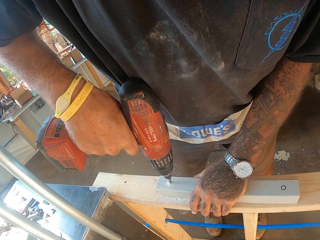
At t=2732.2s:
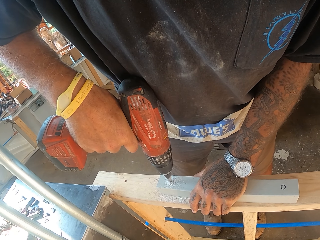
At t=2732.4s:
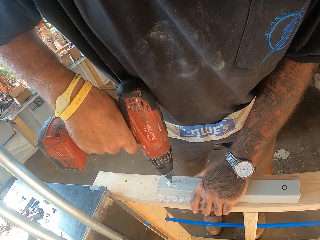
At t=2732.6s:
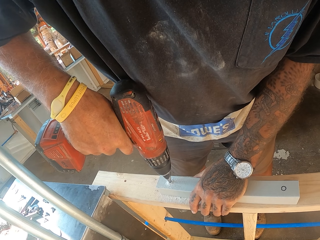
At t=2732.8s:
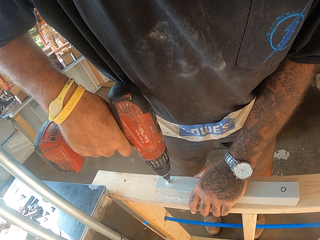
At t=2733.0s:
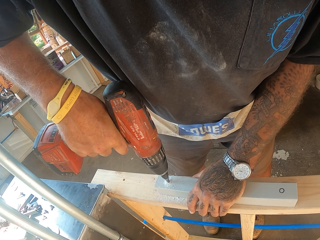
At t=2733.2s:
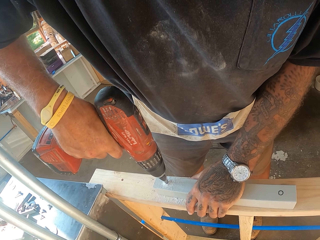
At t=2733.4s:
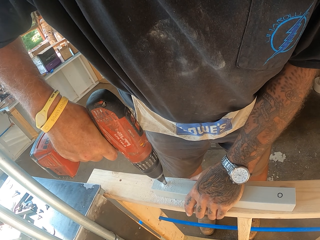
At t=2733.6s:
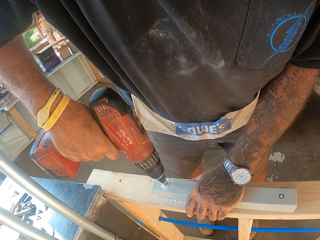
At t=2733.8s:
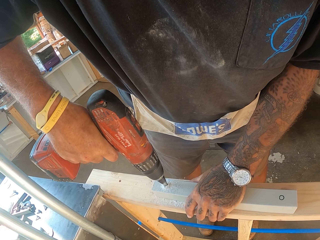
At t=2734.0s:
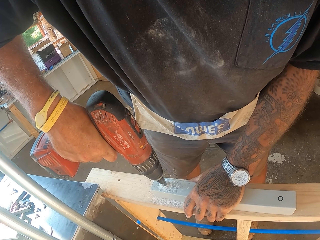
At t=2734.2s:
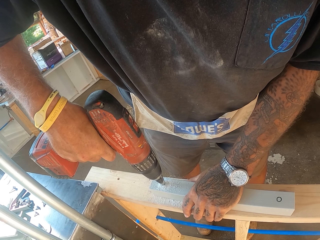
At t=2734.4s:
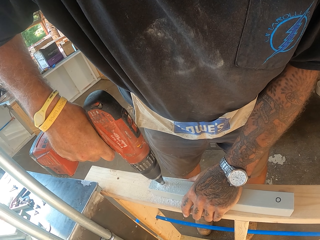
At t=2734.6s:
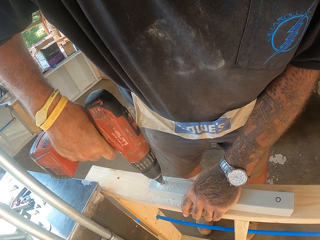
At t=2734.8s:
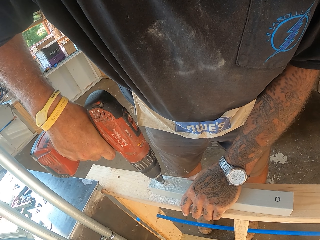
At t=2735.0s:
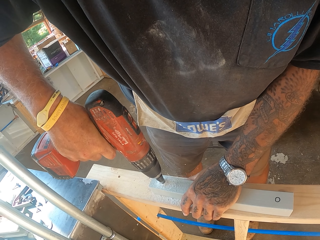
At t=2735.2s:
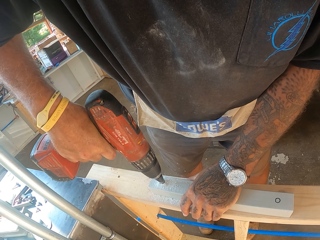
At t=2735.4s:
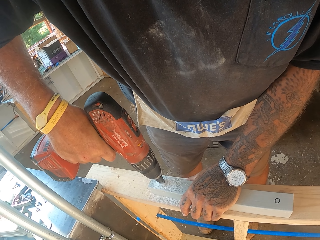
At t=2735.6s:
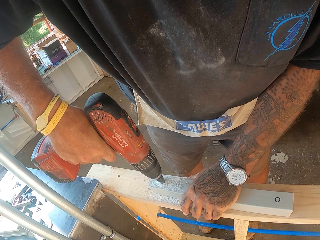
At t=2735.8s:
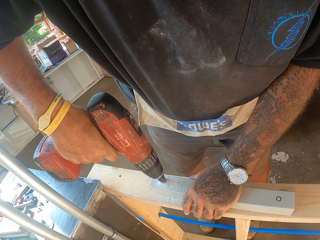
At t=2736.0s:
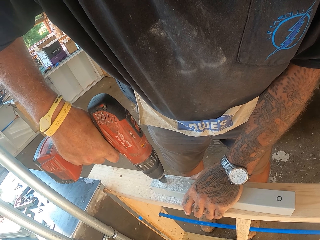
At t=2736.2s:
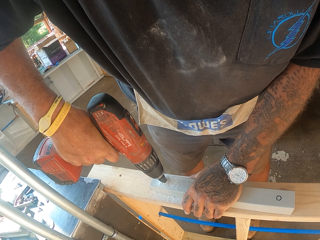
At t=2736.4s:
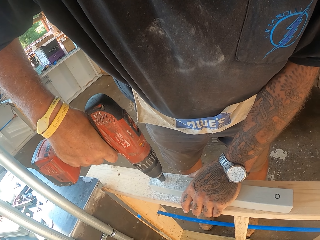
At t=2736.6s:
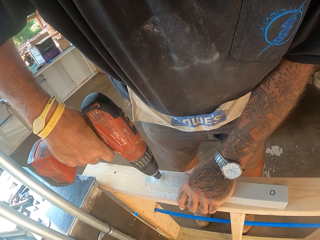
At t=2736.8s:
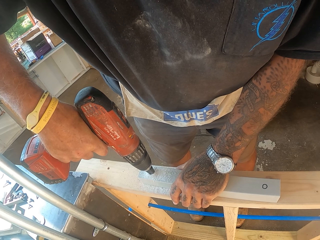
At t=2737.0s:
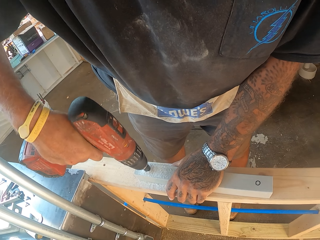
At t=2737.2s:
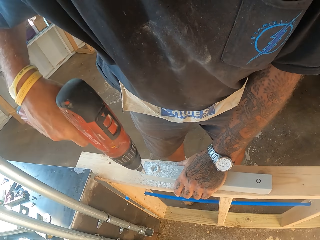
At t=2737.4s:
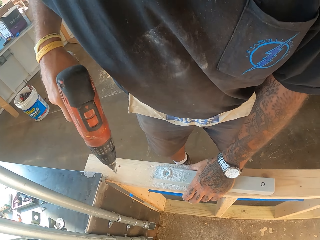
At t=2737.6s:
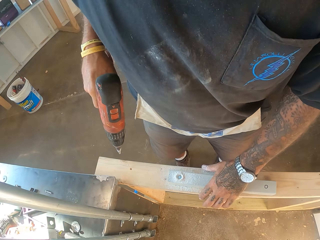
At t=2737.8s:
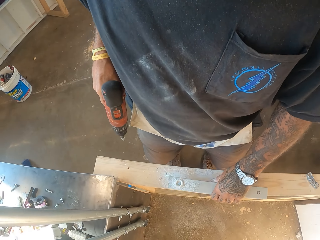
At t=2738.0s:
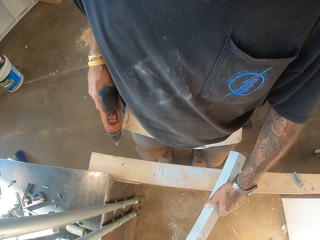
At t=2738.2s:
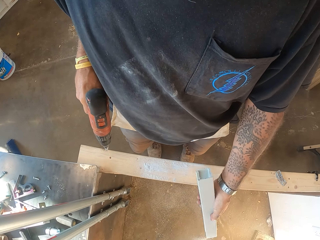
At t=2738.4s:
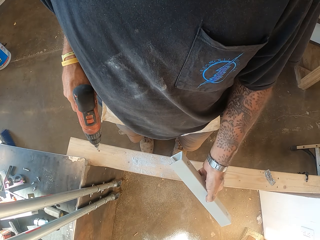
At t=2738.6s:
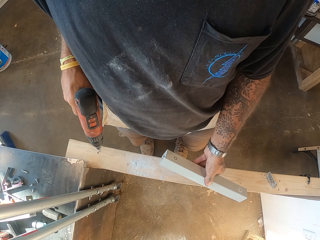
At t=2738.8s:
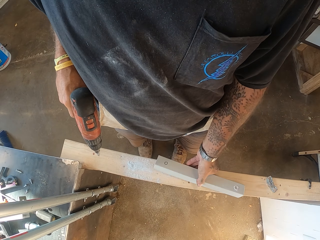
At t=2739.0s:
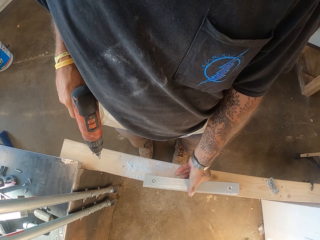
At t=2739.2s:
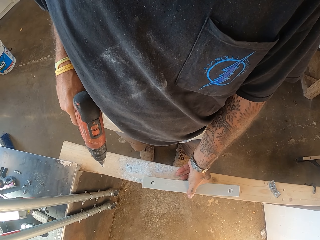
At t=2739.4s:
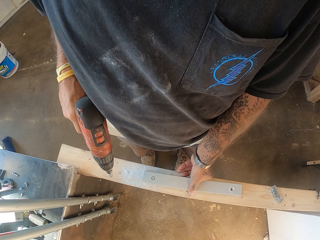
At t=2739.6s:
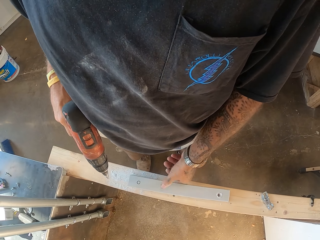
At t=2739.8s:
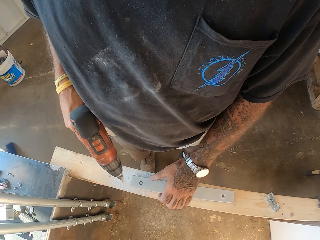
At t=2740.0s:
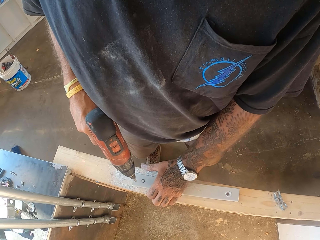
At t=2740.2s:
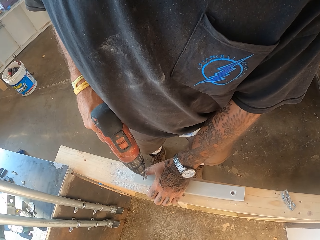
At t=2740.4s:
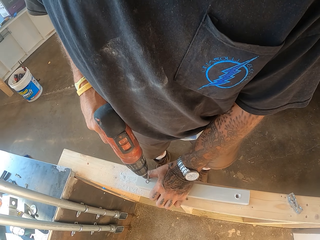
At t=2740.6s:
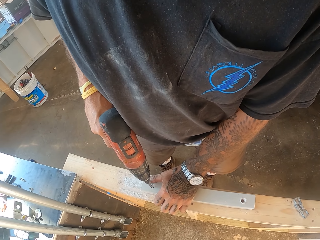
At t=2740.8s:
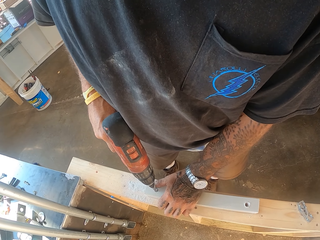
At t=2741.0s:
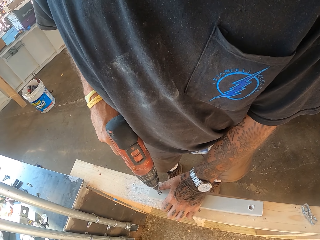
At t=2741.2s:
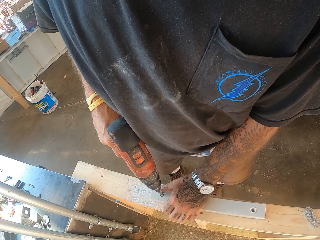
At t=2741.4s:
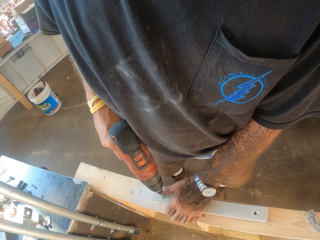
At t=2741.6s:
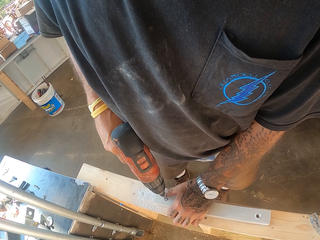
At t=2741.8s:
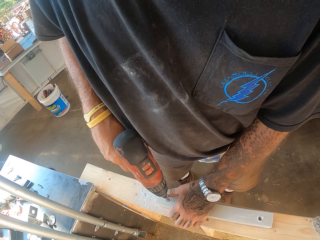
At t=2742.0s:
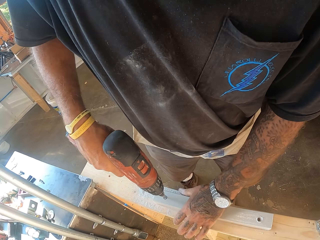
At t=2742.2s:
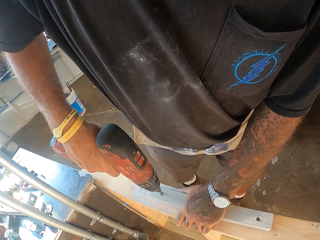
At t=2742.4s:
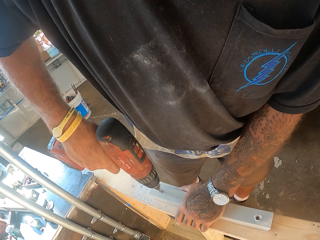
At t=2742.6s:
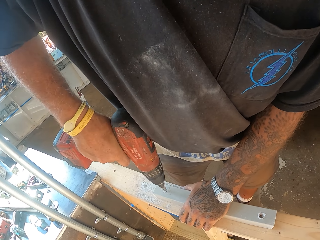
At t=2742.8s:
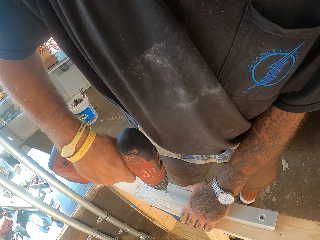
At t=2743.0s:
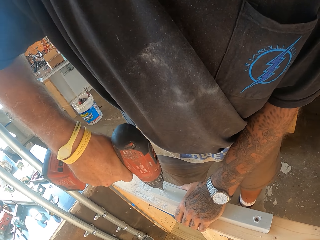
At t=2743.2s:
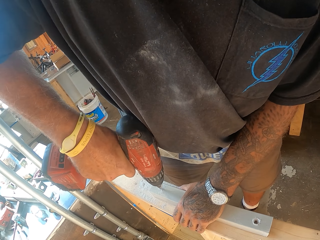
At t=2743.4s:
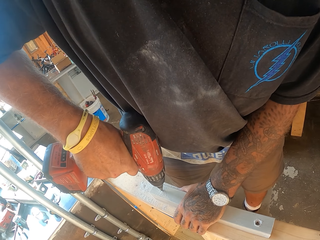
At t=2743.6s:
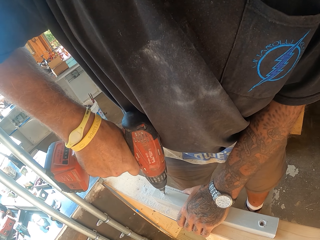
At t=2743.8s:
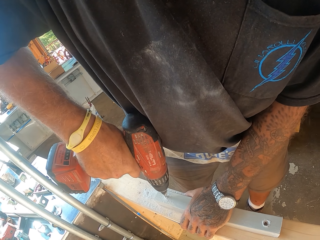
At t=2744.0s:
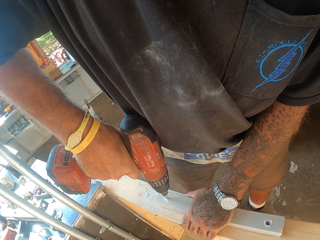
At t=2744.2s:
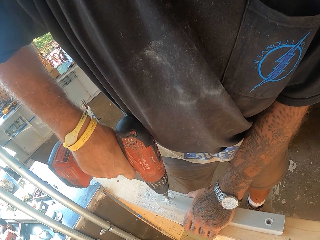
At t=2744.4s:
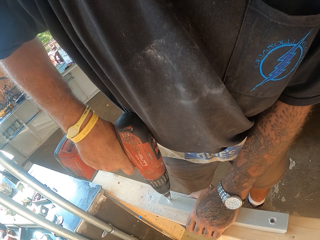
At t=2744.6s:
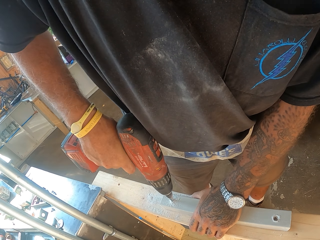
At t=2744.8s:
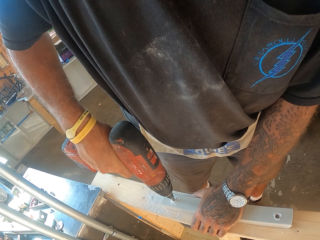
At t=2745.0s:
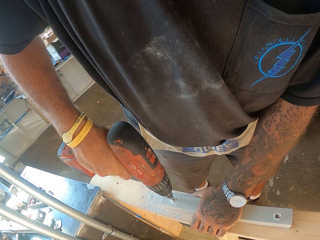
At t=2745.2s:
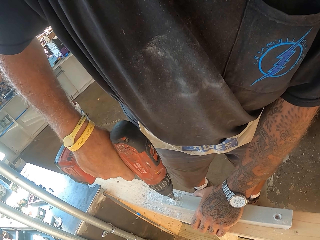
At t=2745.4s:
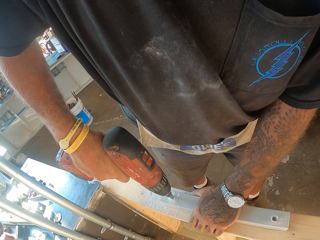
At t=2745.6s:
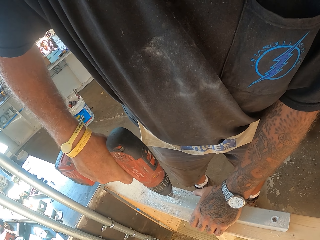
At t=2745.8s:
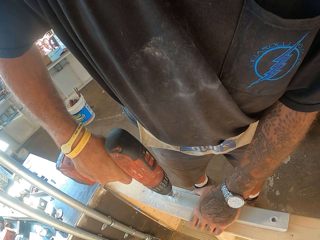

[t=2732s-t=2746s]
The camera wearer rotates the pipe. They place the pipe on the frame. They drill the plastic rail.

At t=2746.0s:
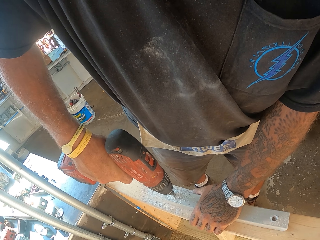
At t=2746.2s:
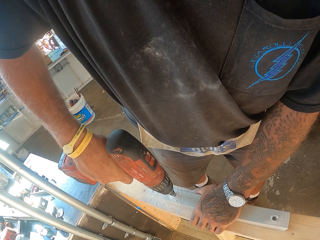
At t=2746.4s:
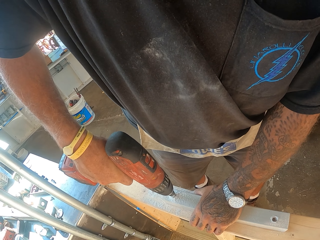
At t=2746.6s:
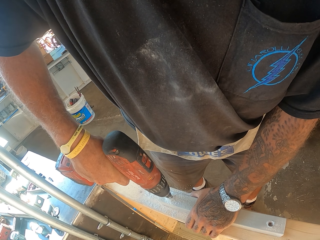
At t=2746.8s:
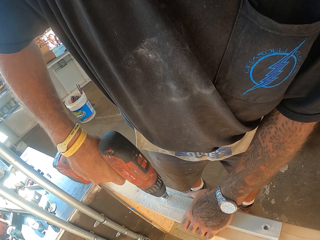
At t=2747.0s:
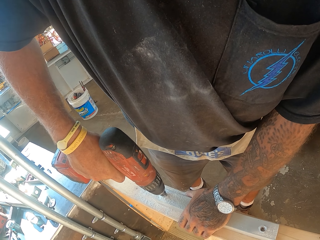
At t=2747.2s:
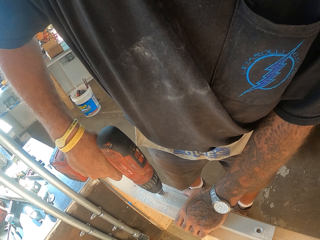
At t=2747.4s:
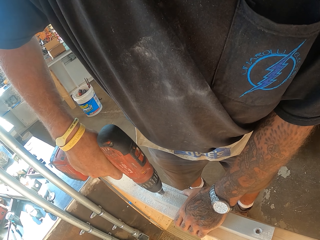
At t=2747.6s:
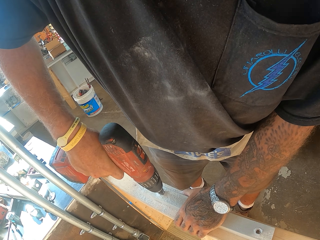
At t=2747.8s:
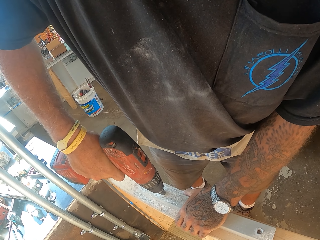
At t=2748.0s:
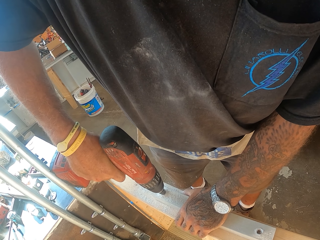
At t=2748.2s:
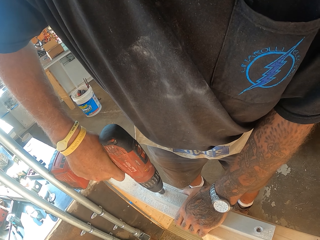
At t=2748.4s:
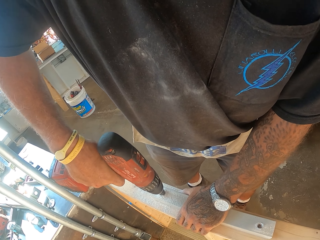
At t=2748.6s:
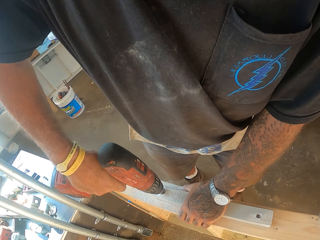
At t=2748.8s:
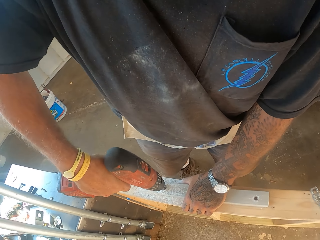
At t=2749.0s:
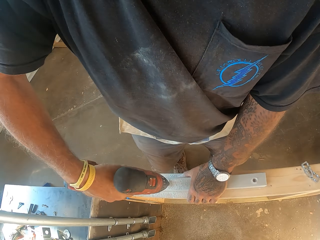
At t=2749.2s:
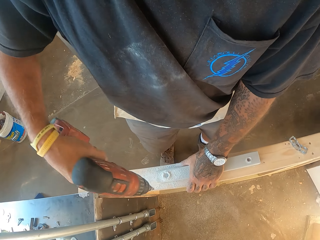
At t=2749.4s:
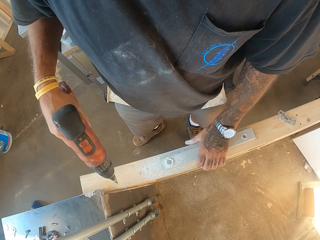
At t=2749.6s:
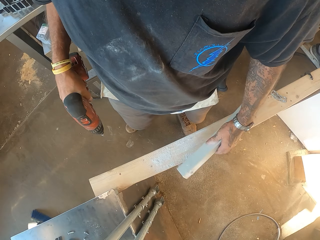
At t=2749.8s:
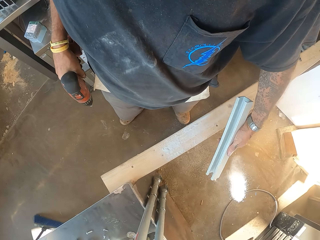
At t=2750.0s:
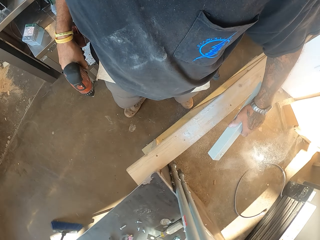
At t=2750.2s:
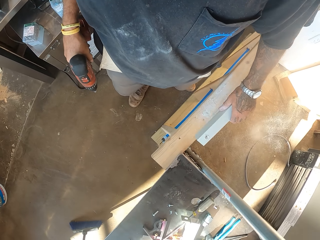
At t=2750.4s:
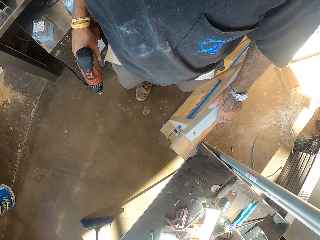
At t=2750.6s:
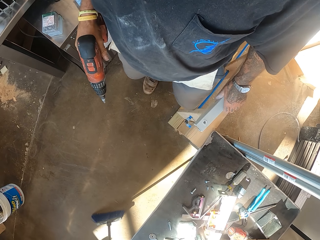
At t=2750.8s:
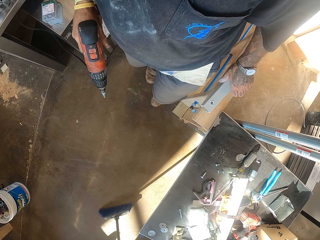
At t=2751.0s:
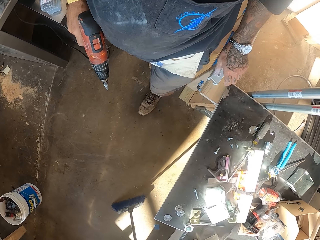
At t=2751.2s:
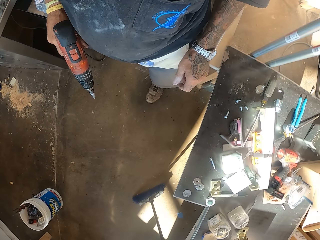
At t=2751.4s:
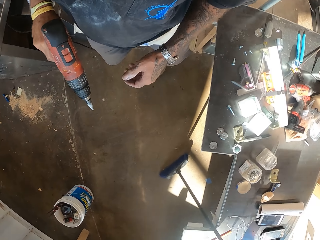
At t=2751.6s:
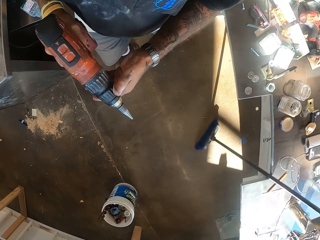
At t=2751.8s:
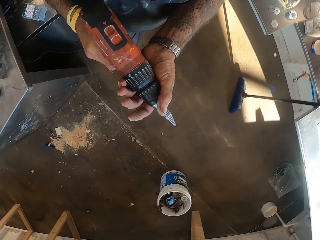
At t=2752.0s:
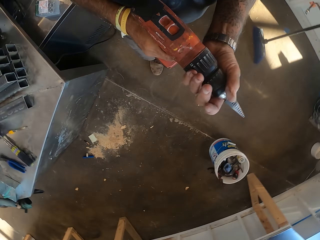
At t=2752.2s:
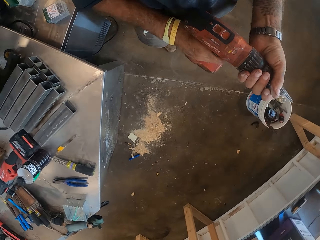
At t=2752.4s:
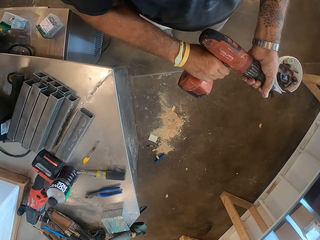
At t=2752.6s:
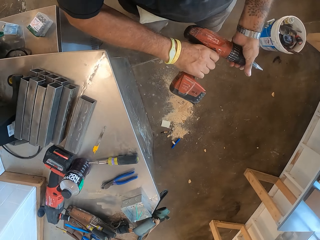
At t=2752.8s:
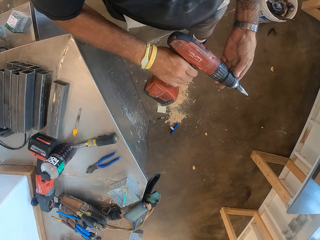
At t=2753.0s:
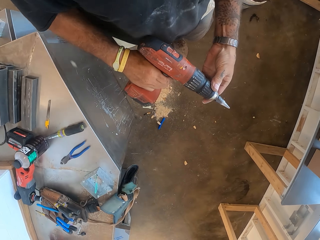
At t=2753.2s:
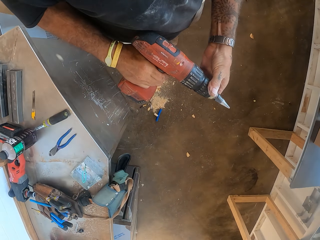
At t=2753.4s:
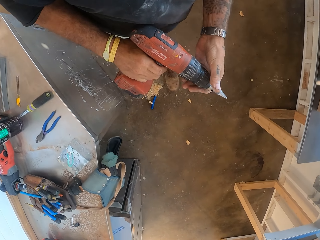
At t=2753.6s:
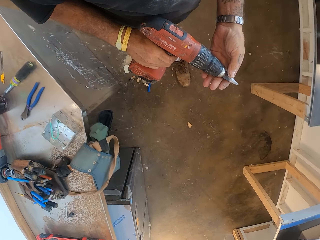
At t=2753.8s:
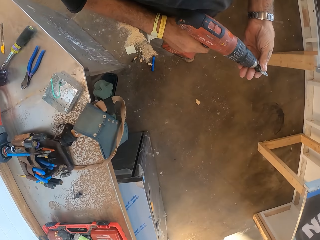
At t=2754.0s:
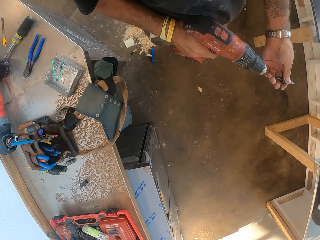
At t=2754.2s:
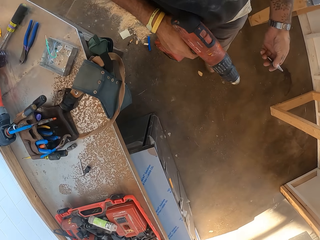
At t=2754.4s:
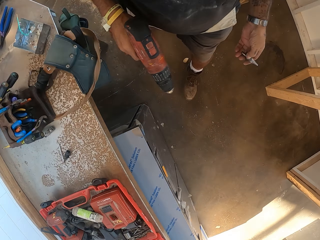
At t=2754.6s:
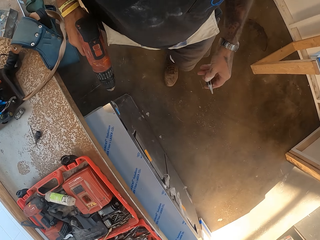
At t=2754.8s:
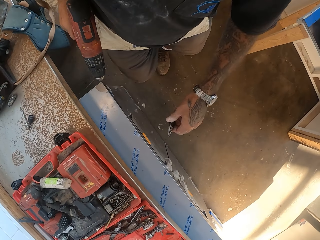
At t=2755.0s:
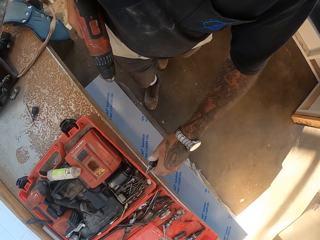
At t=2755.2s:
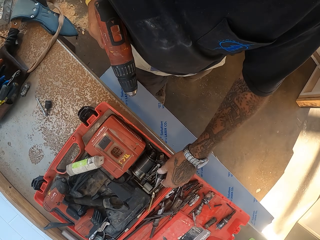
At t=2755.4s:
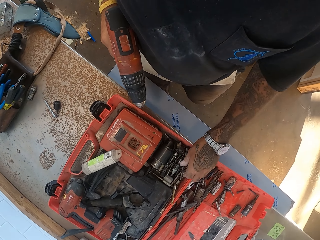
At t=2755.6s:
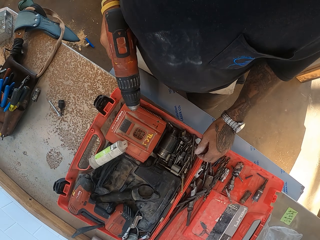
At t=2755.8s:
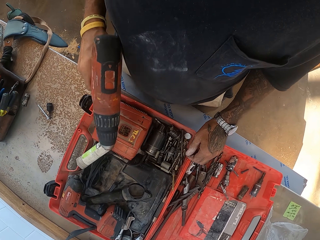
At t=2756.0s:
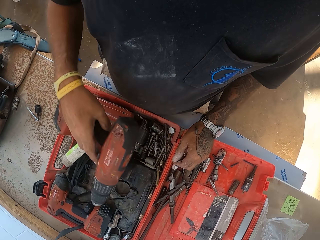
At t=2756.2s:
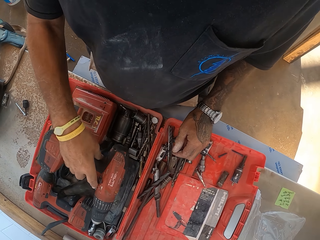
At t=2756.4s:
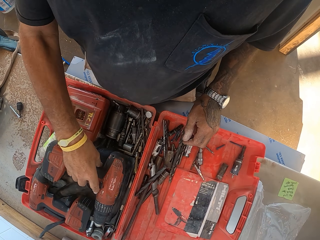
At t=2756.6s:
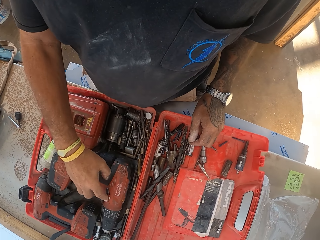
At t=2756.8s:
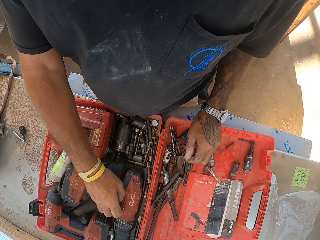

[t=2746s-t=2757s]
The camera wearer shakes the pipe. They walk in the workshop. They remove the metal drill bit. They put the metal drill bit in the tool box. They put the driller in the tool box.
